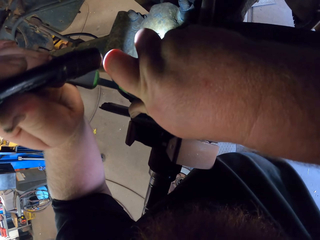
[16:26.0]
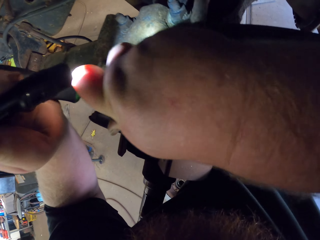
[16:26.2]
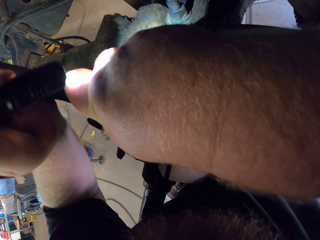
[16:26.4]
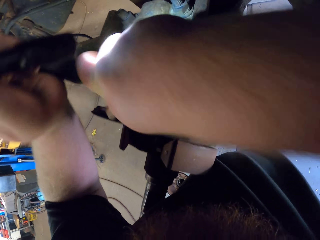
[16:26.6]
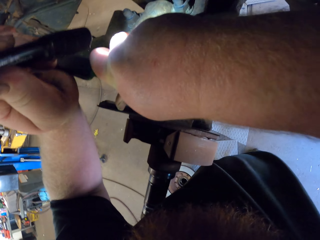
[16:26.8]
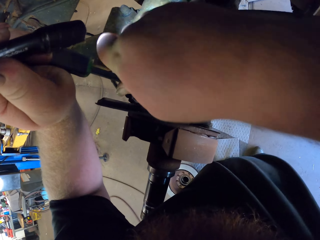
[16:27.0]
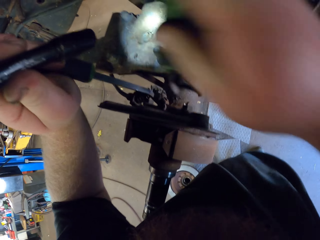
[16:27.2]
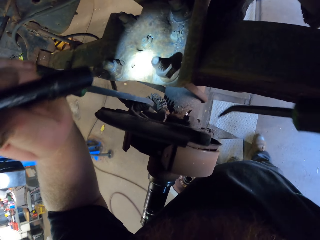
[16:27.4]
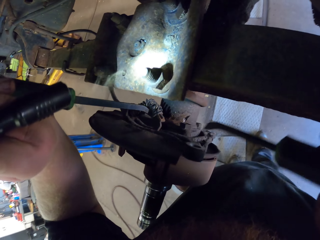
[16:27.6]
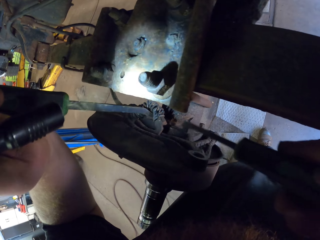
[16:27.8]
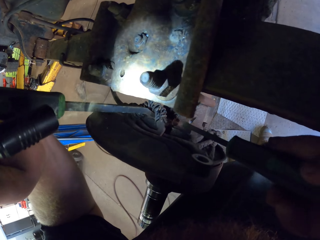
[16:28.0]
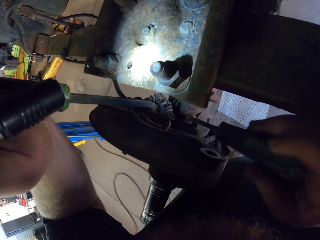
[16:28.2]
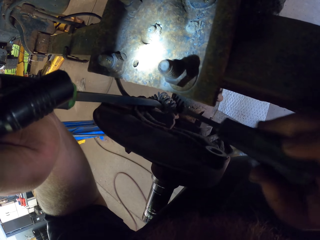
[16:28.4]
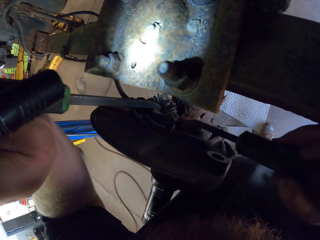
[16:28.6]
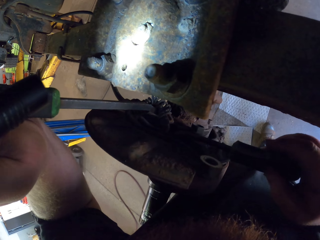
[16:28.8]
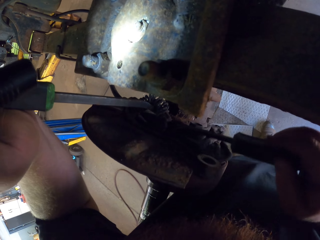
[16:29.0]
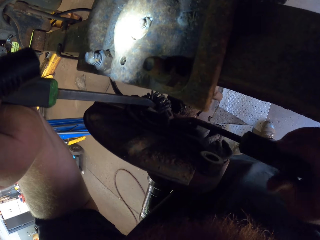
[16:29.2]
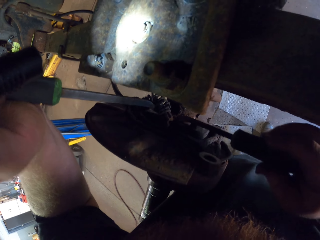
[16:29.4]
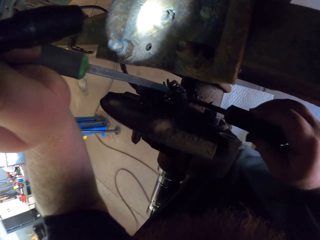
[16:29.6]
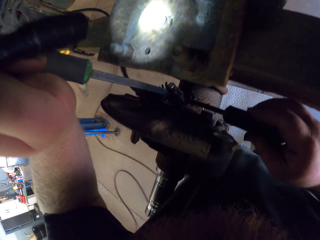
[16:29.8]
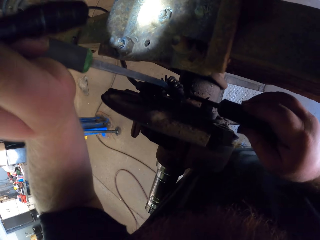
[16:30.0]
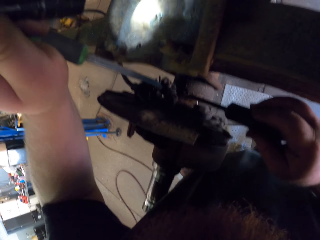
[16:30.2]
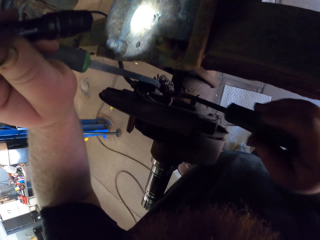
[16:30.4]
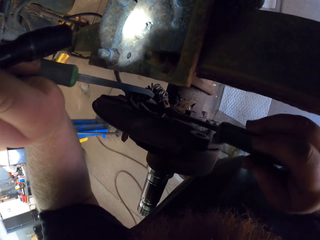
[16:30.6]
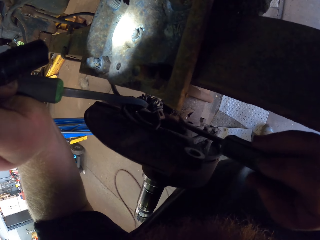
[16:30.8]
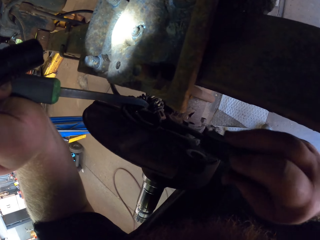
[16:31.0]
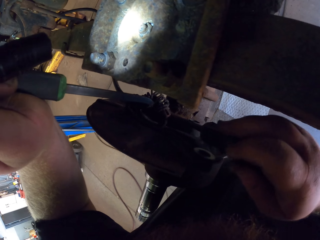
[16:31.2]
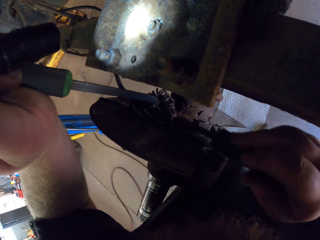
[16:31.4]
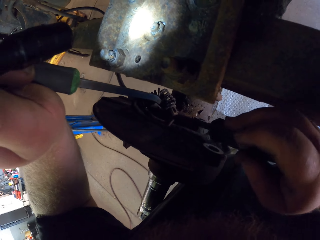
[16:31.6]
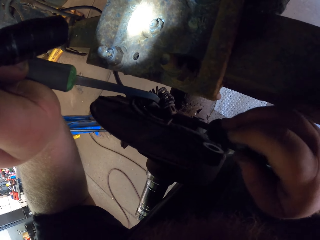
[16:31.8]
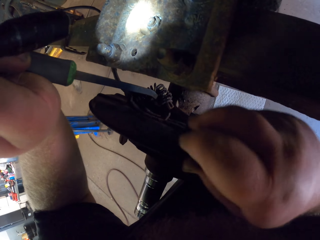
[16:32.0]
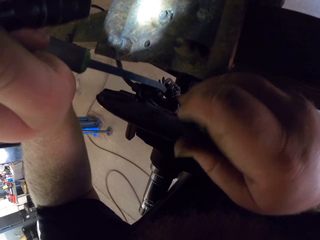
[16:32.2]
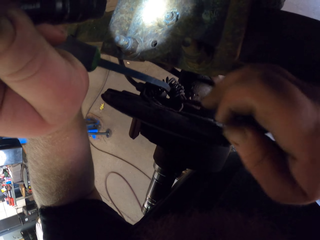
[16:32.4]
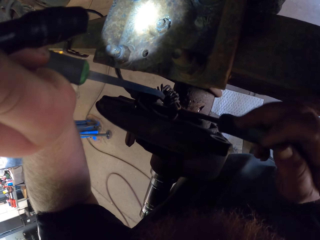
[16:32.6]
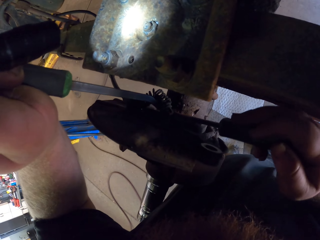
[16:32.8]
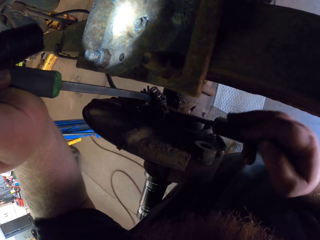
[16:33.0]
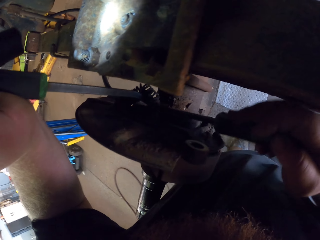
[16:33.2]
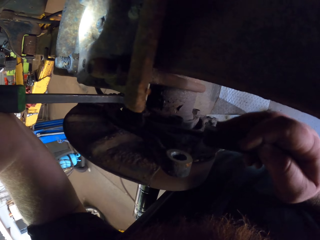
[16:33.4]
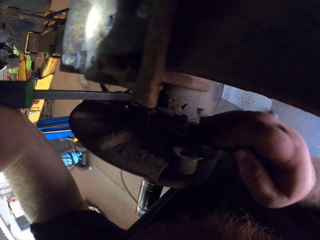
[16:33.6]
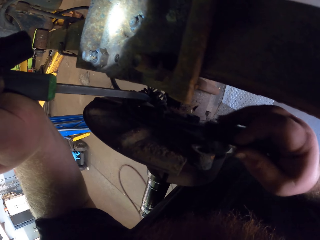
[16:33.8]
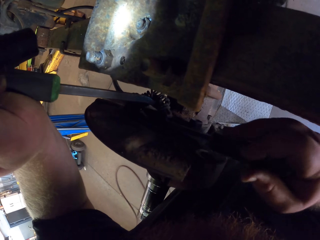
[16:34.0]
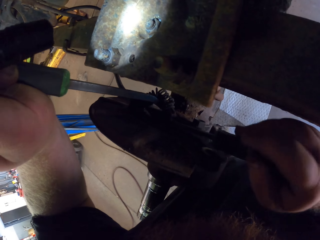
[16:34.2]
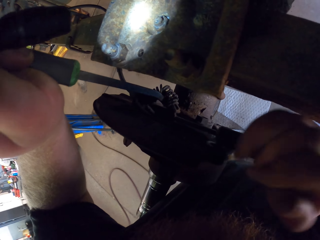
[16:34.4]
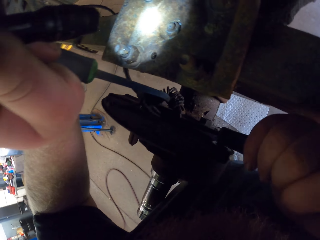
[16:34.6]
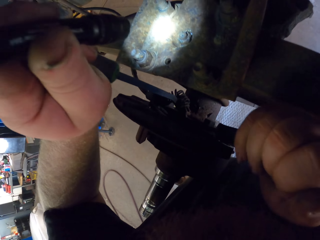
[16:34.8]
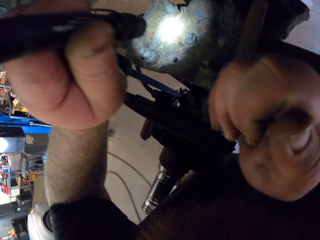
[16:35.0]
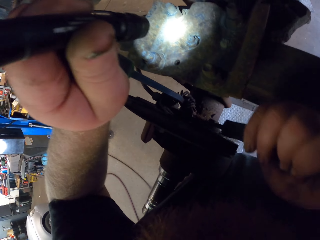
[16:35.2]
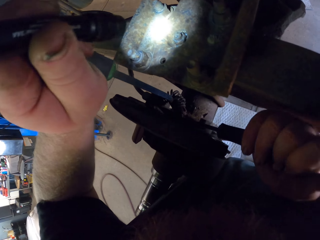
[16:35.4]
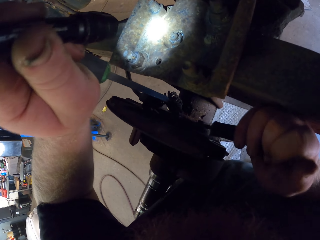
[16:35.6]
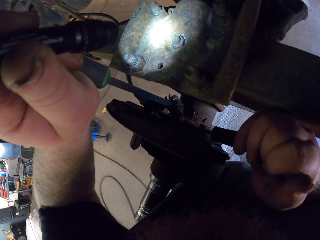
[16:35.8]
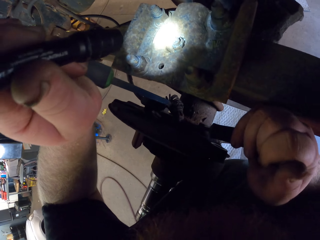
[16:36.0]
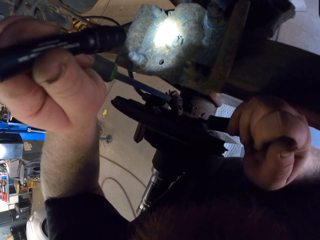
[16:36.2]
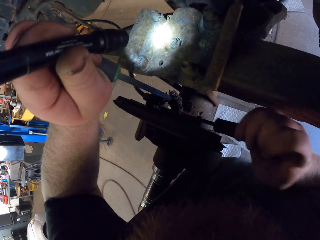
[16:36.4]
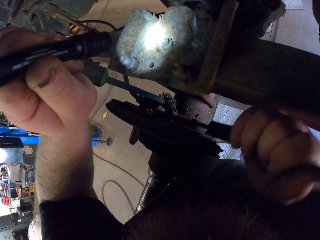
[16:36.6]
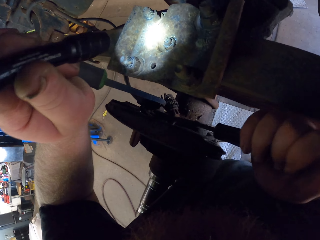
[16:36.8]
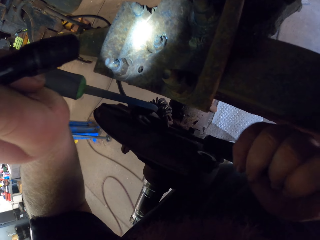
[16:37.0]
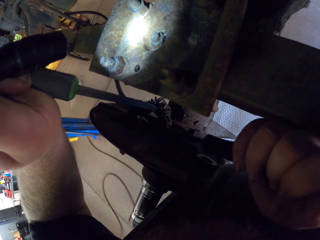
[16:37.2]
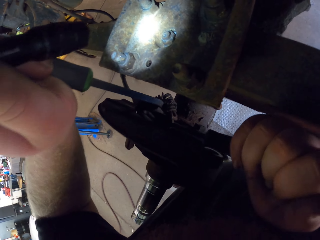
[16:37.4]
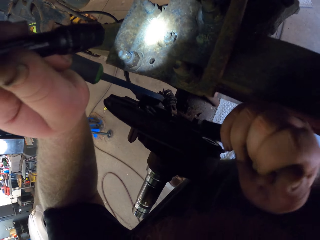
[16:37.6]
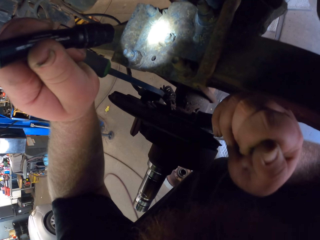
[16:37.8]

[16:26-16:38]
The camera wearer stops removing the spring. He removes the screwdriver on the spring with his right hand. He looks at the spring. He tries removing the spring using the screwdriver.

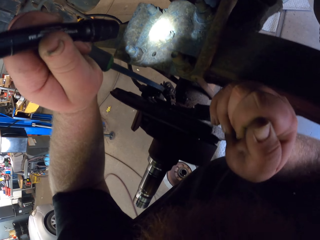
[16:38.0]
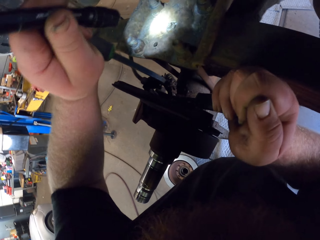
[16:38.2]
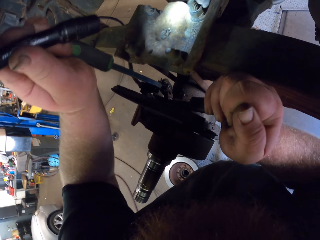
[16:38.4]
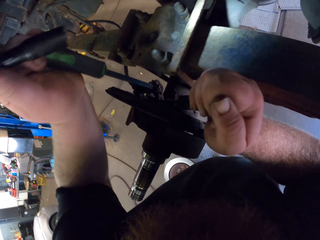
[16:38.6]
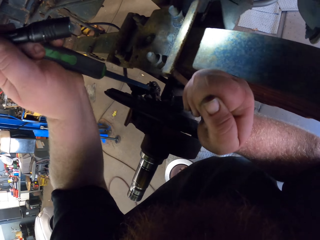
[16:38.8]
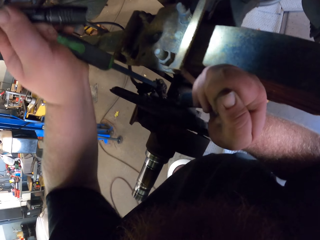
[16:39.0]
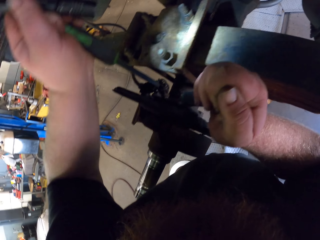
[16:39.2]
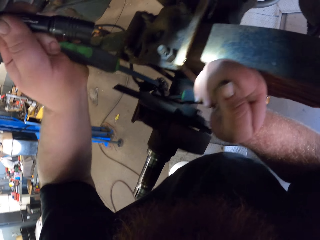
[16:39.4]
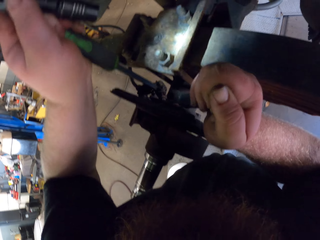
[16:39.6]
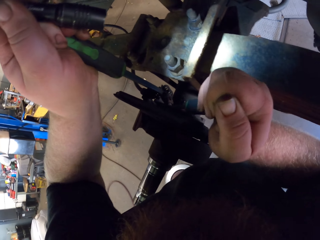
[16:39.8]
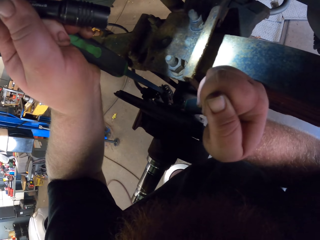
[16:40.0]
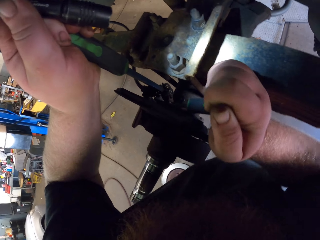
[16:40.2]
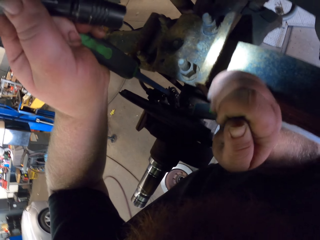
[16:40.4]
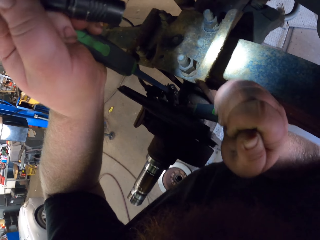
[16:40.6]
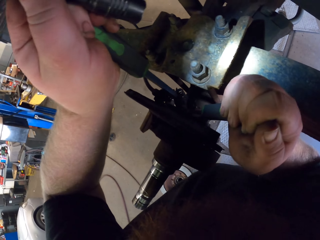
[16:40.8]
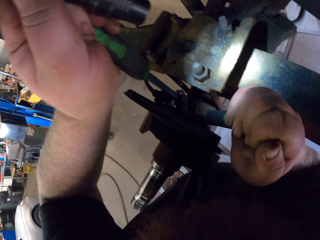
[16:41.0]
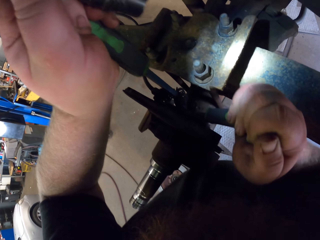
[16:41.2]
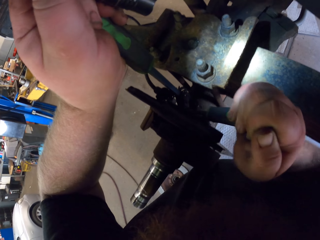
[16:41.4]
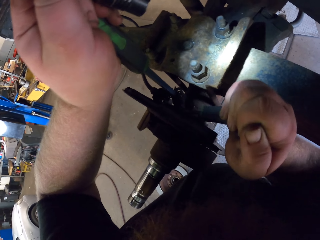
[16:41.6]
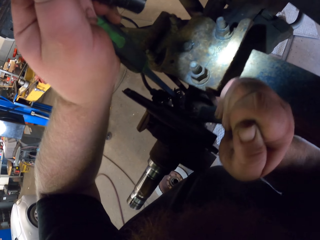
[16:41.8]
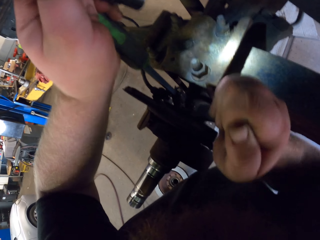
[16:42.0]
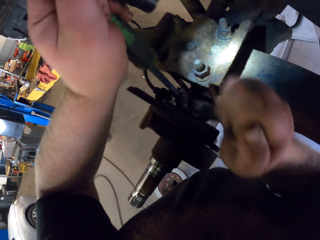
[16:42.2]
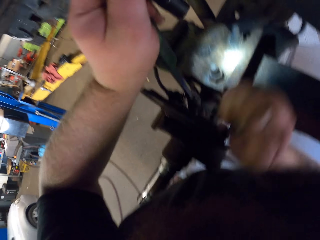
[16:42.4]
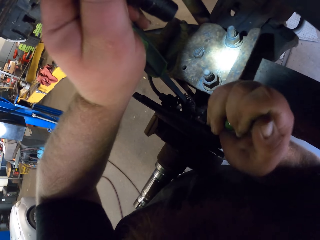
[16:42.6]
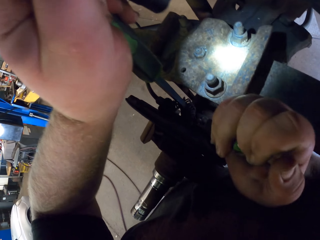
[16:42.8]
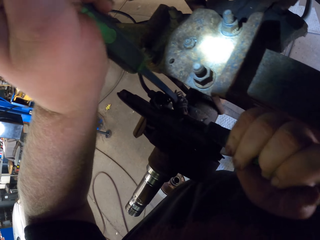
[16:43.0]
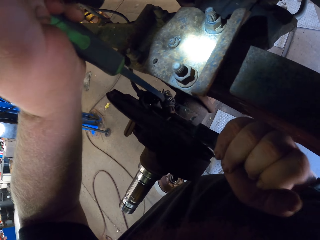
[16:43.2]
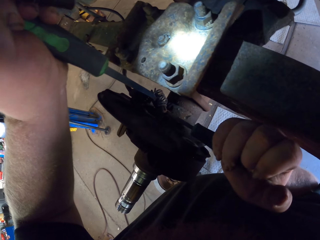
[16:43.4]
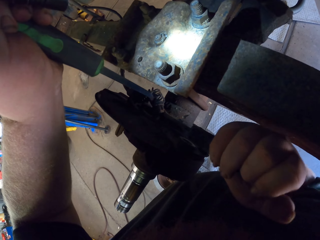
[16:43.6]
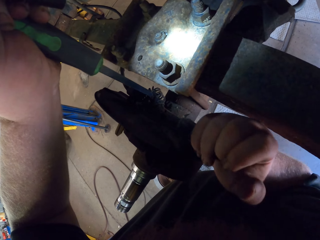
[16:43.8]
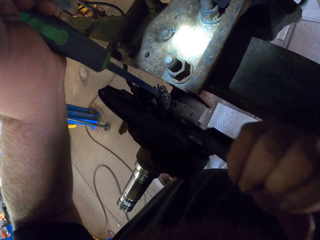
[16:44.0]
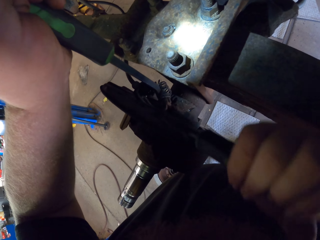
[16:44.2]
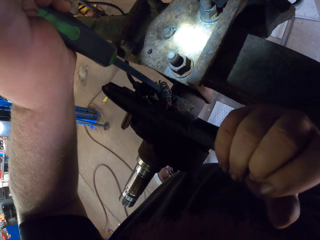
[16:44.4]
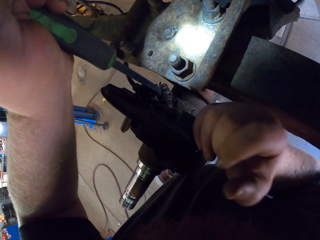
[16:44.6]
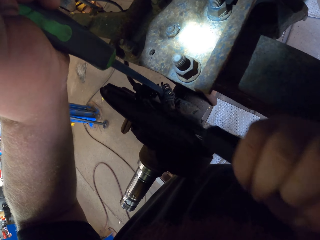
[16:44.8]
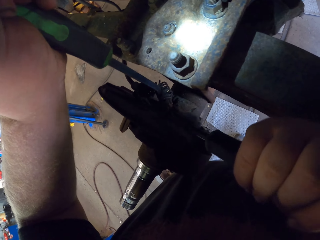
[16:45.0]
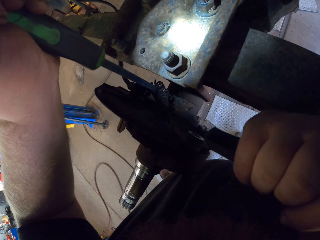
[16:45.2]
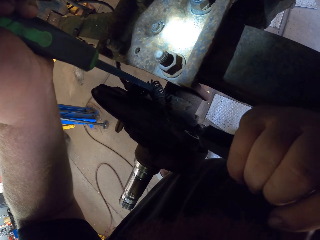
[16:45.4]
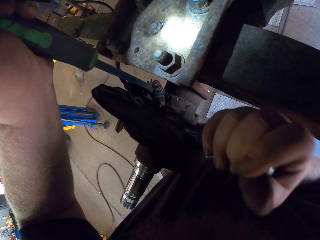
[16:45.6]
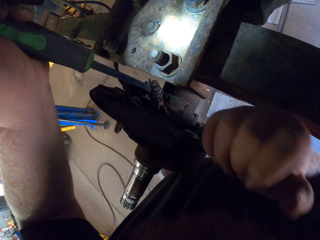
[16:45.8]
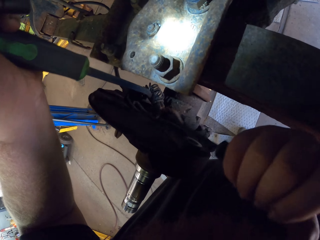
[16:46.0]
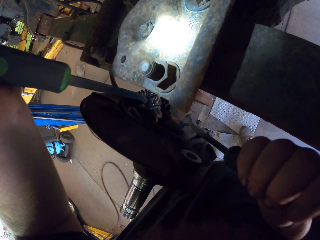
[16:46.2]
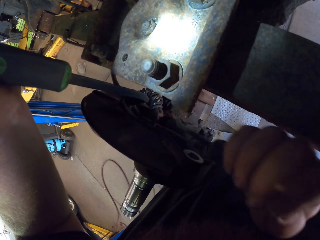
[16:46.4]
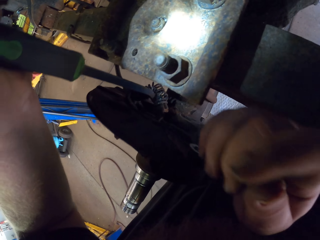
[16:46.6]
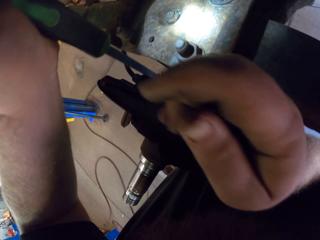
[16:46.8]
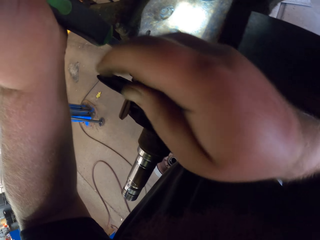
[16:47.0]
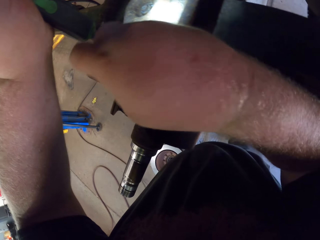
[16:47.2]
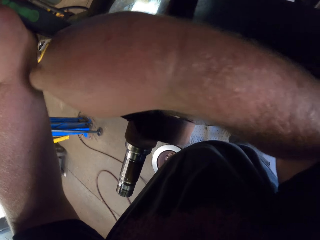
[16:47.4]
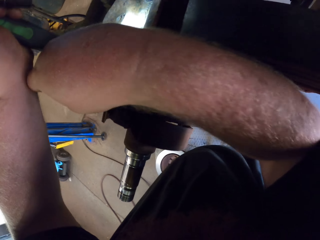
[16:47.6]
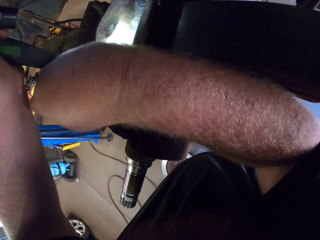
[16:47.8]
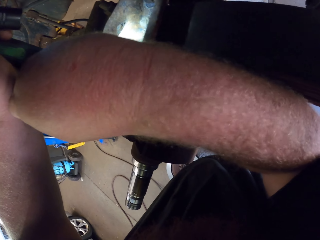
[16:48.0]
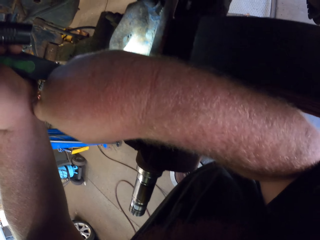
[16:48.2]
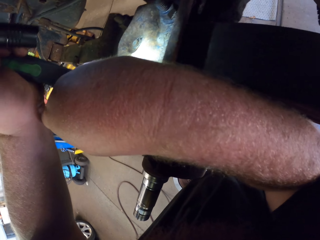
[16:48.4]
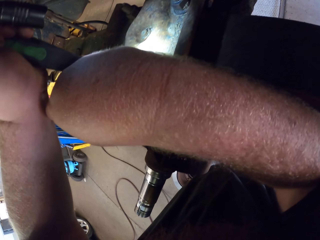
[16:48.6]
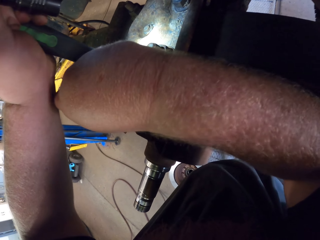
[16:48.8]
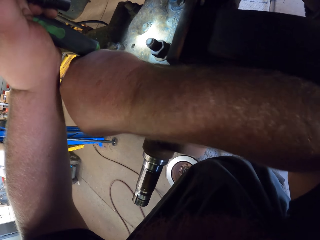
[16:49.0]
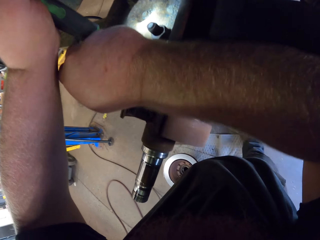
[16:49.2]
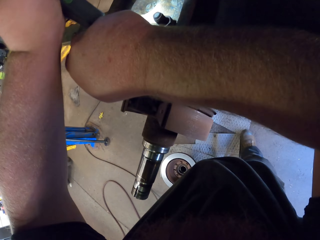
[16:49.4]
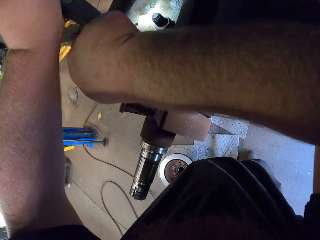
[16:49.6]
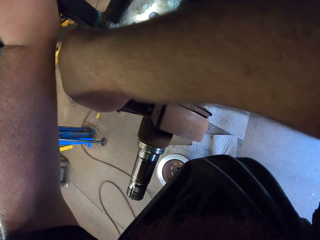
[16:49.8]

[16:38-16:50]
The camera wearer stops removing the spring.
